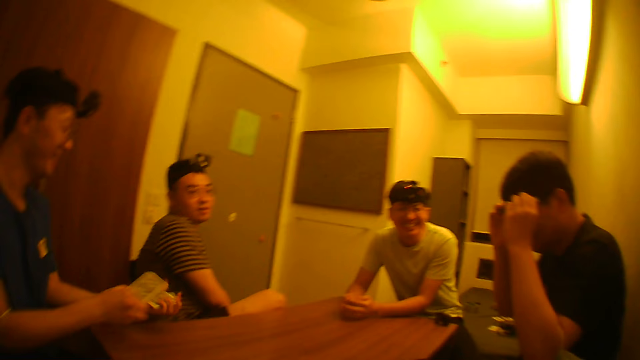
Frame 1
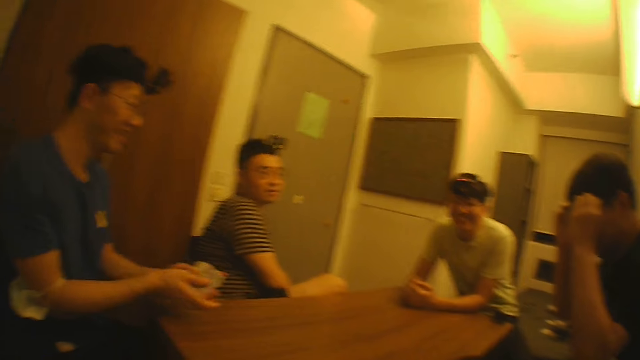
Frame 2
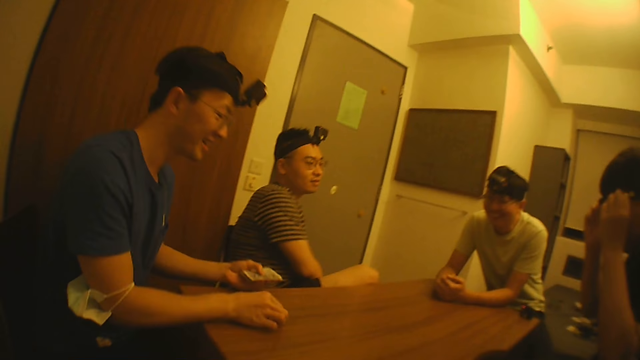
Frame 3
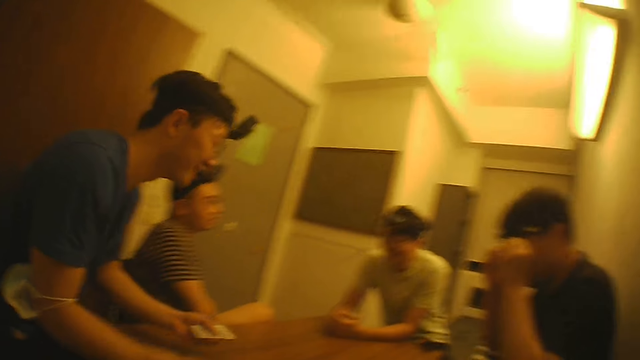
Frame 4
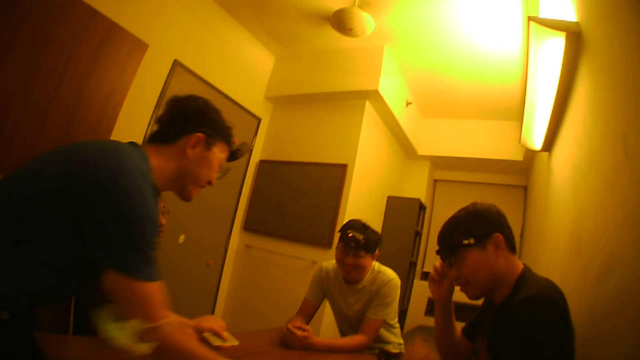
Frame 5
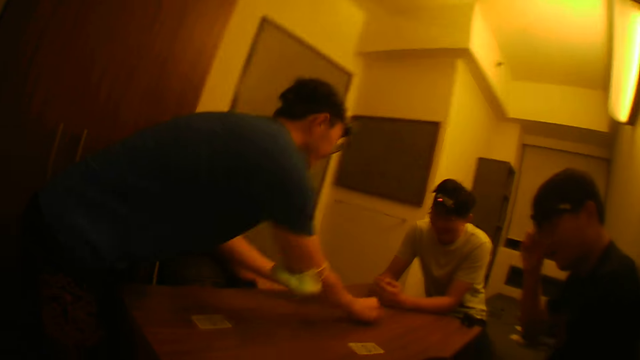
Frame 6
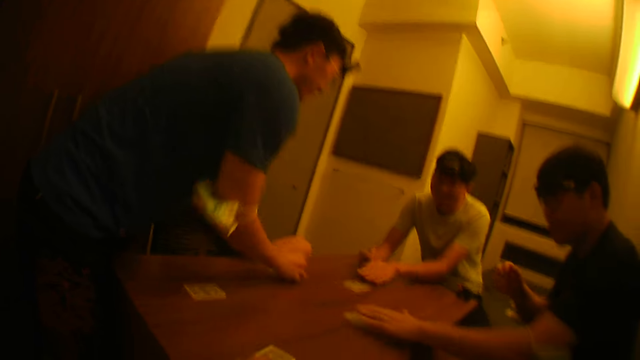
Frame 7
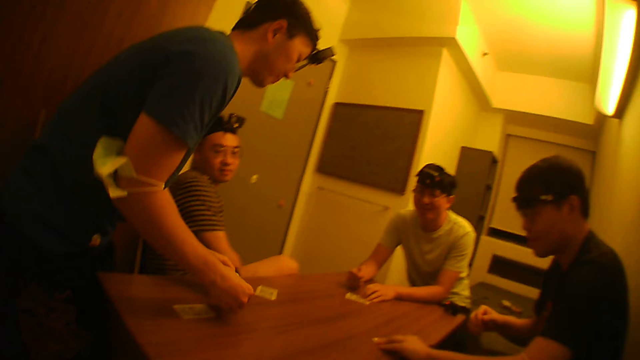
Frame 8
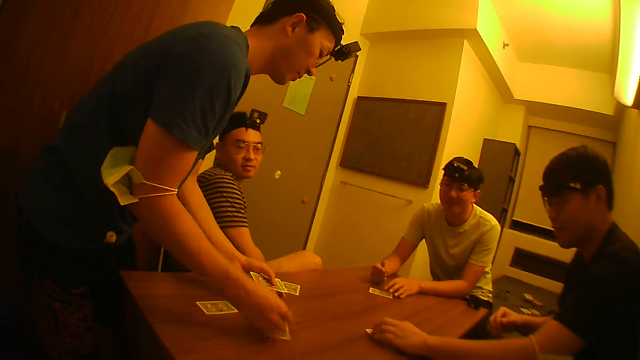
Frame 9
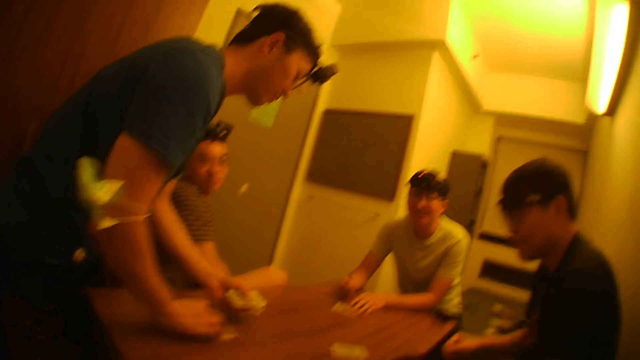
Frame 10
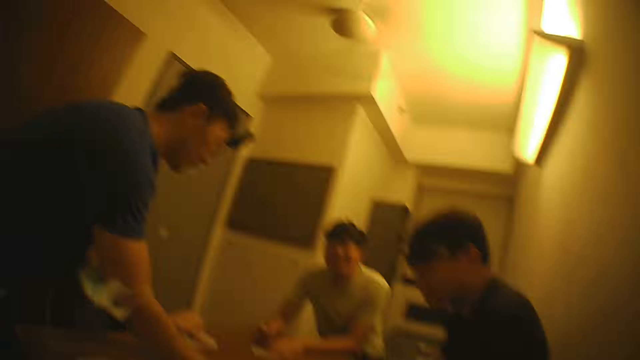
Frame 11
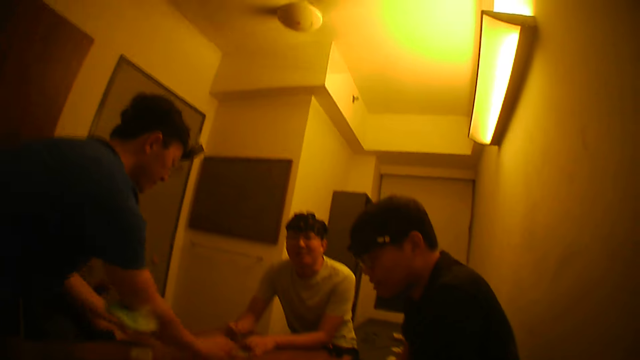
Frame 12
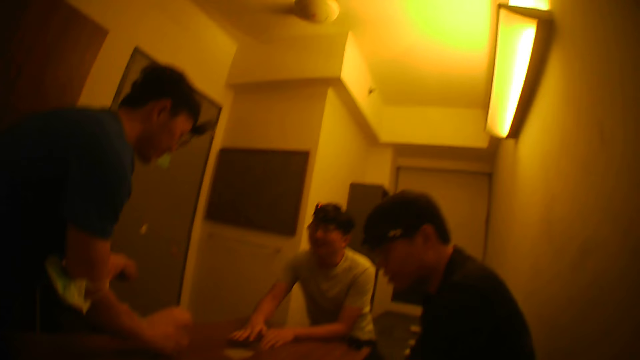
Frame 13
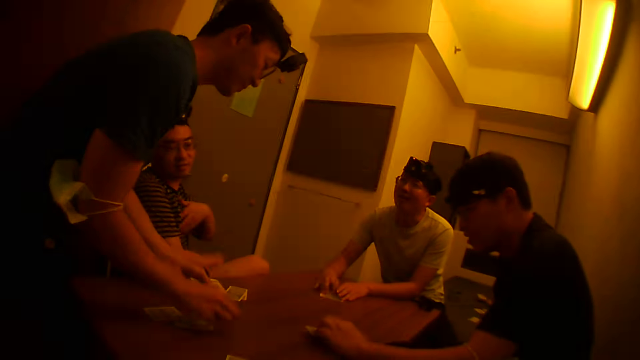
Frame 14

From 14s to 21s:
A man distributes the cards.

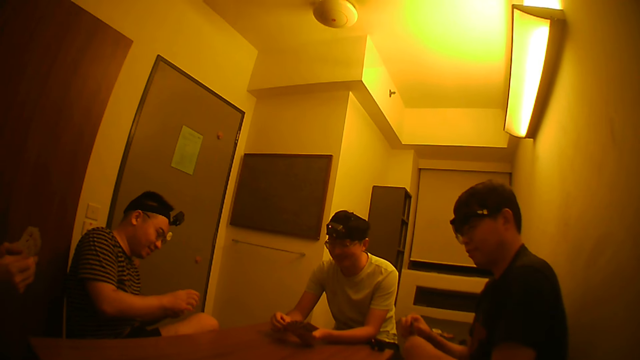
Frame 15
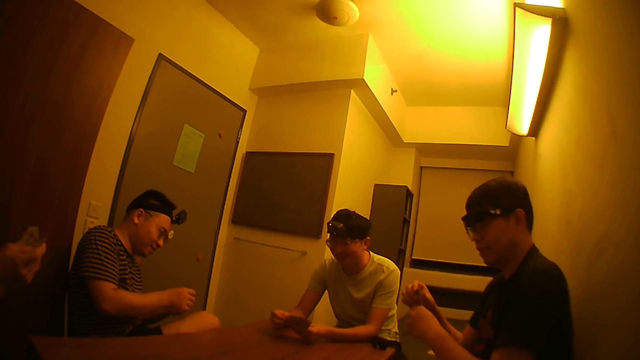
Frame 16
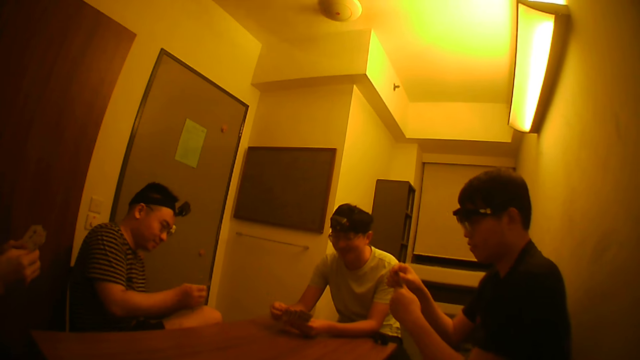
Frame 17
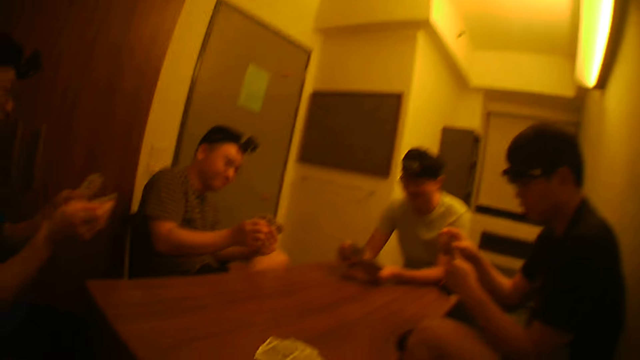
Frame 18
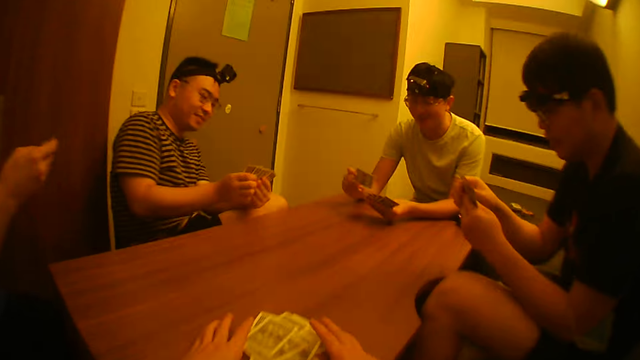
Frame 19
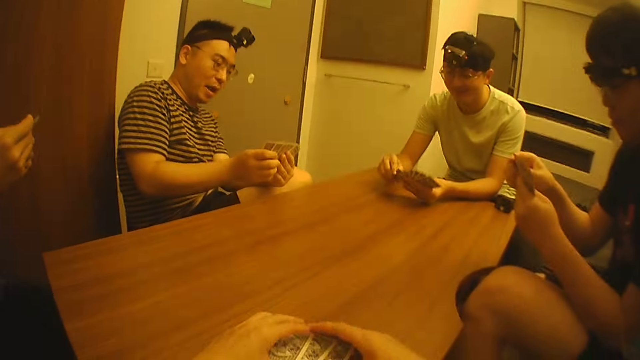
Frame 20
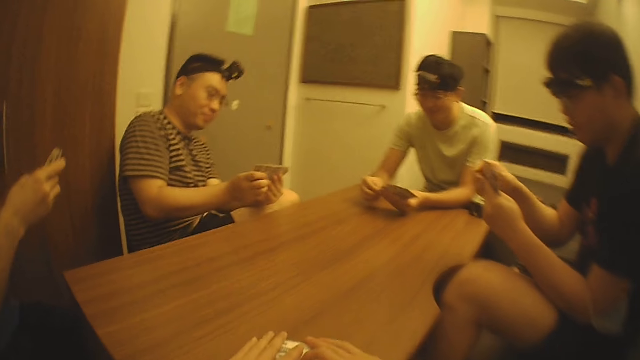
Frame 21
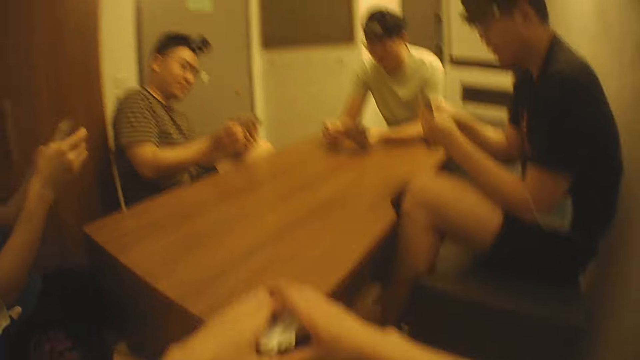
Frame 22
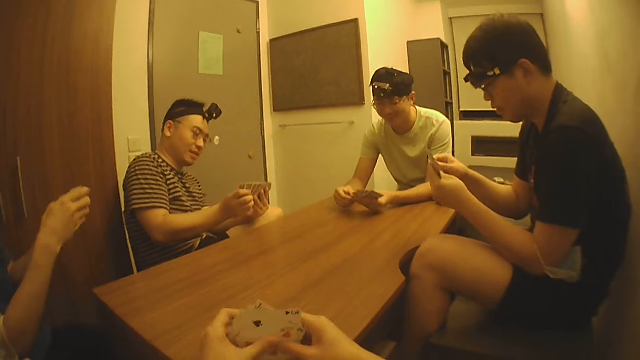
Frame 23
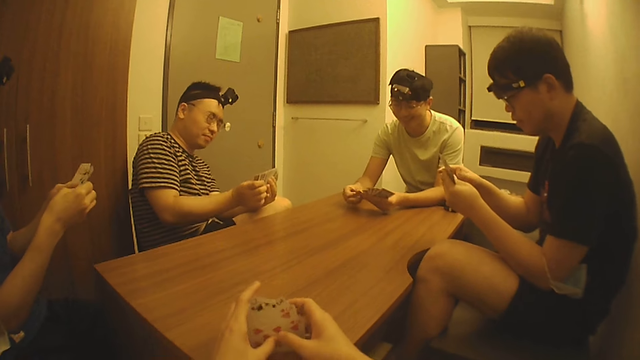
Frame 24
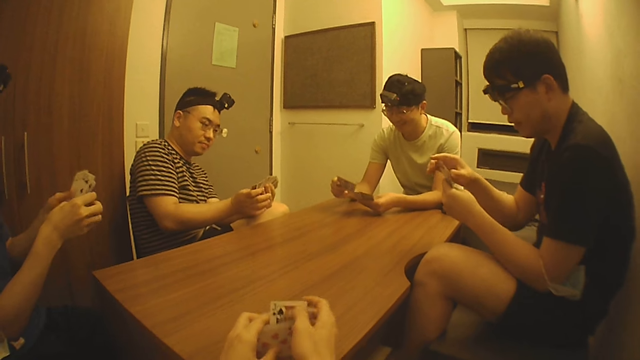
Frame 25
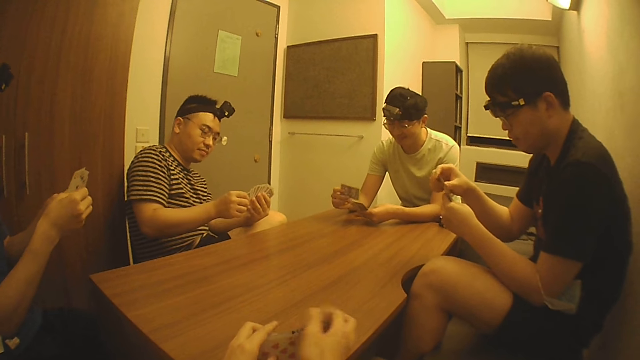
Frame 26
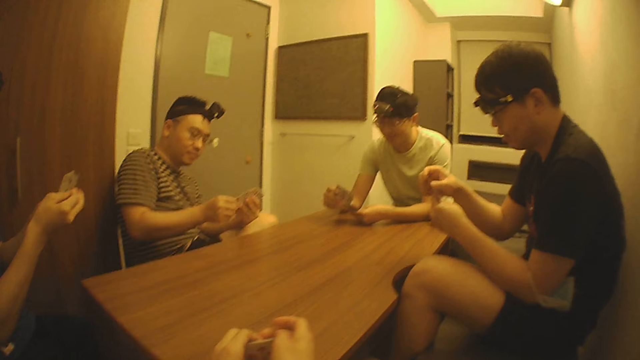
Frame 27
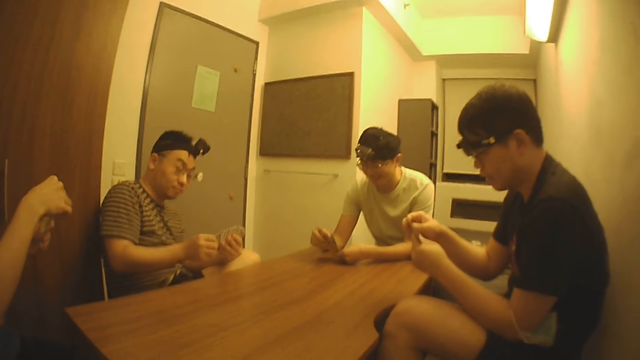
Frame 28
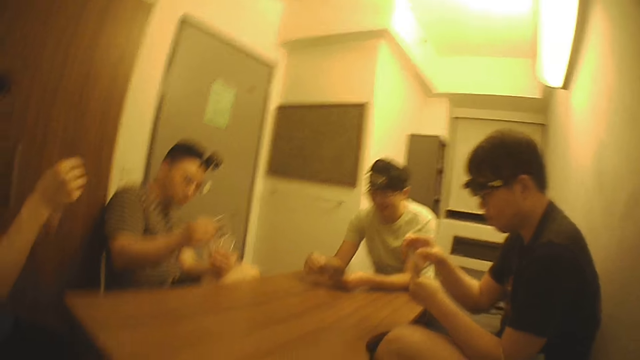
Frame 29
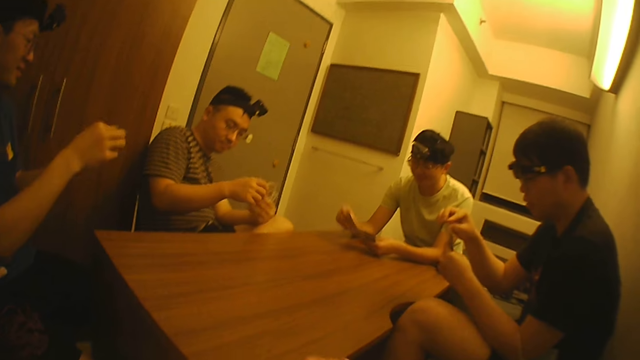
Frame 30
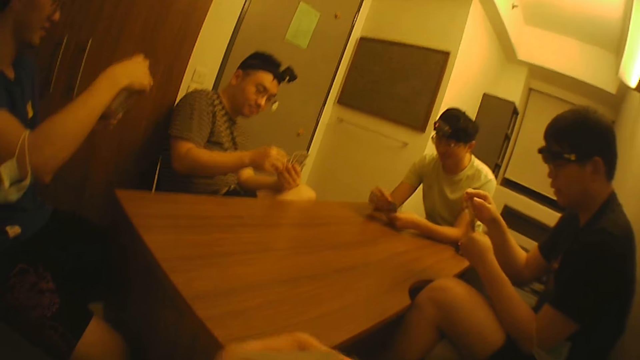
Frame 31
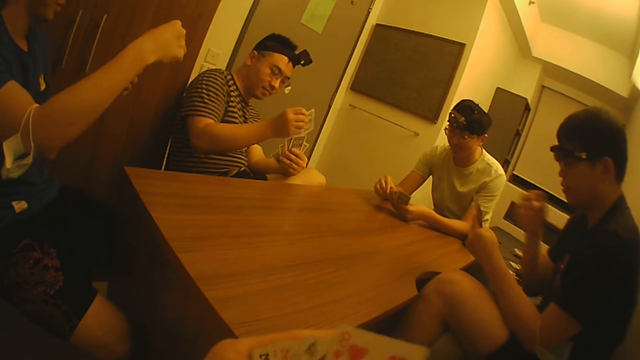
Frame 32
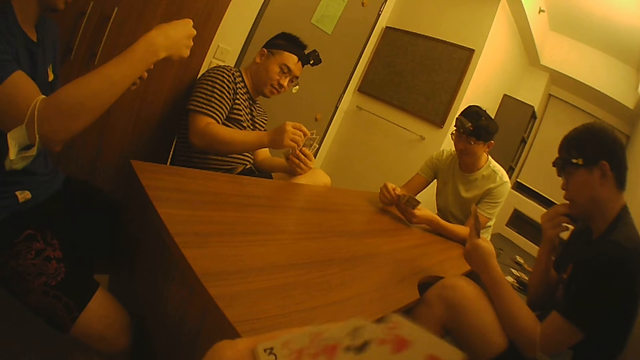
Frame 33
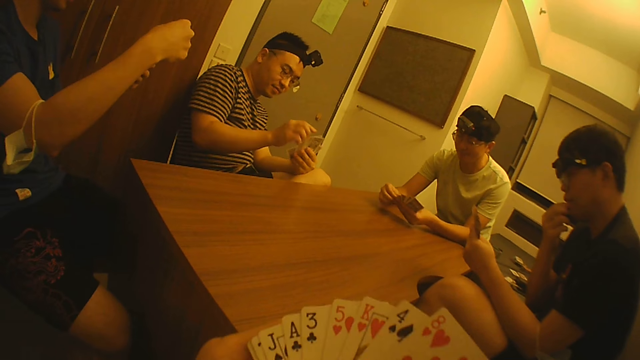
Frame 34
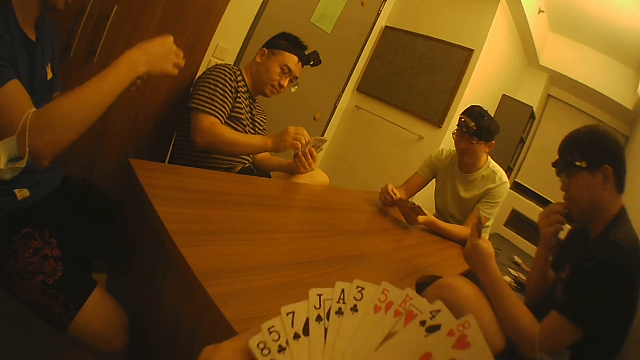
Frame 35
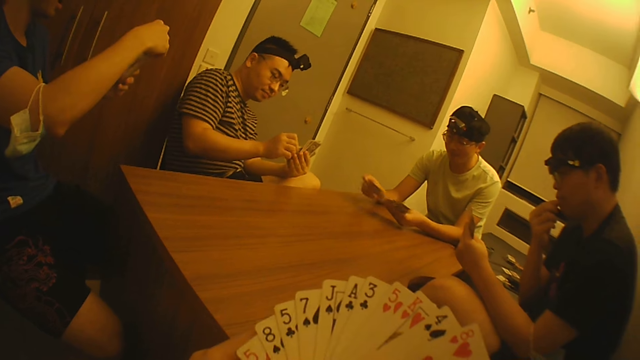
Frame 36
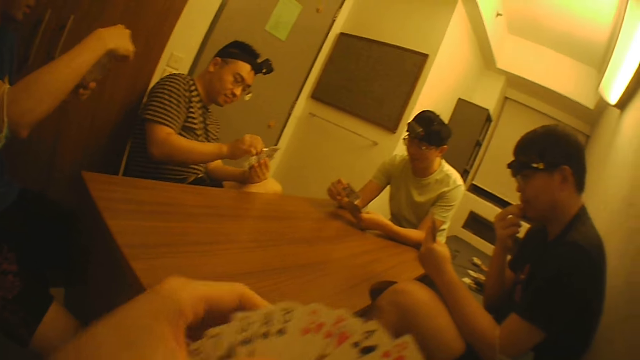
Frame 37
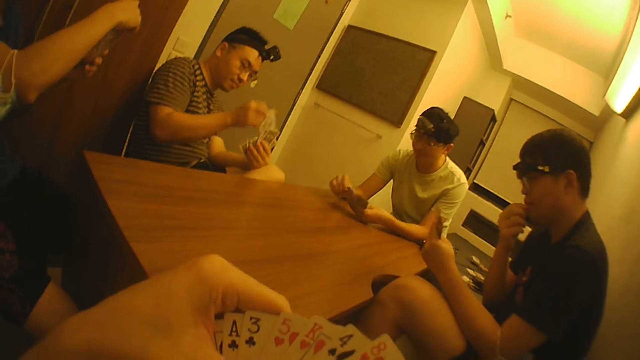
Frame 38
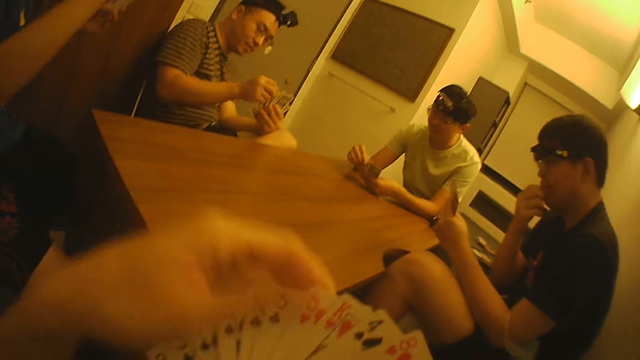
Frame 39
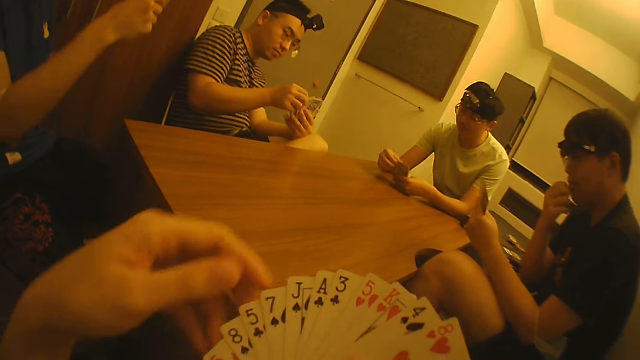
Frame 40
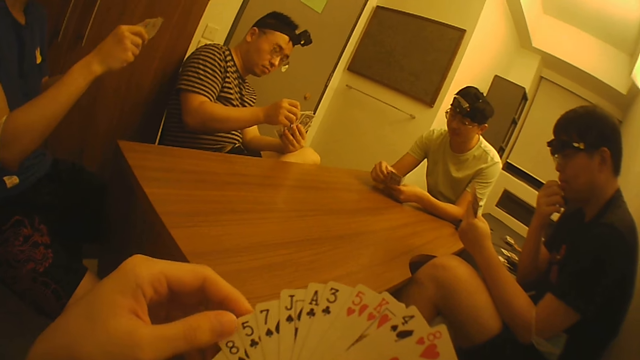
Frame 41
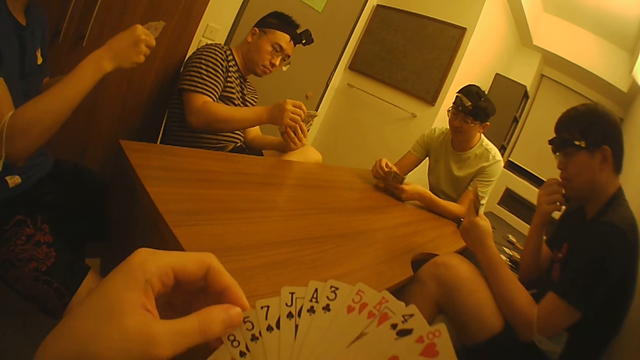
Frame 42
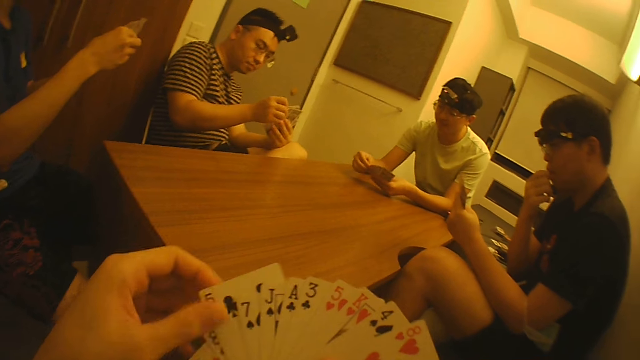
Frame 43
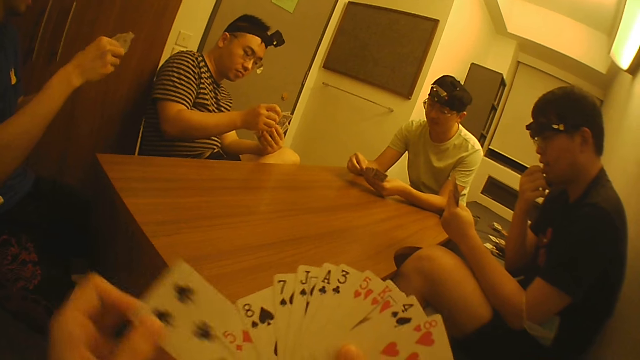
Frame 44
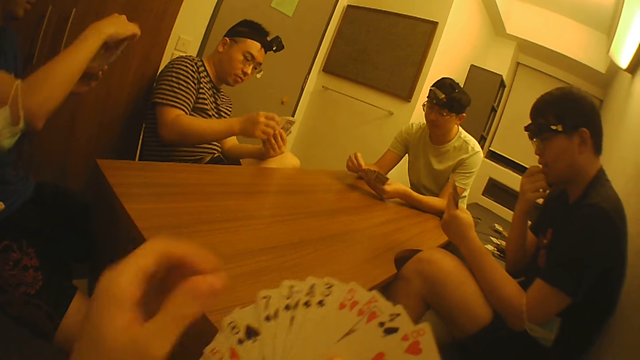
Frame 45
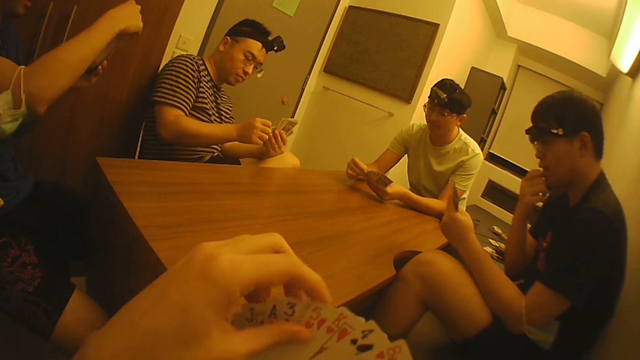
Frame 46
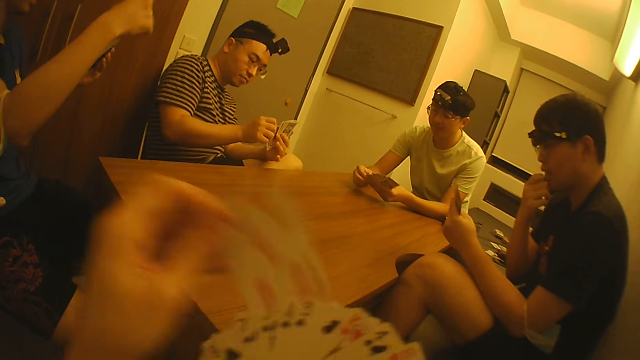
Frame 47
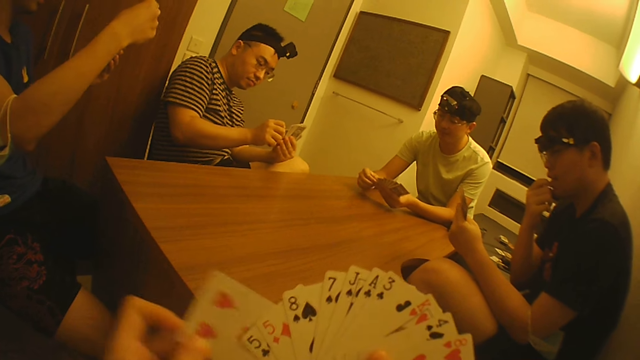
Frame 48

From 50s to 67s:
The camera wearer picks up cards on a table with his hands. He arranges the cards with his hands. He inspects his cards with his hands.
